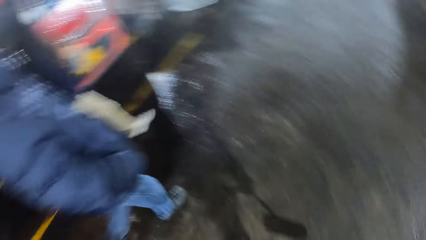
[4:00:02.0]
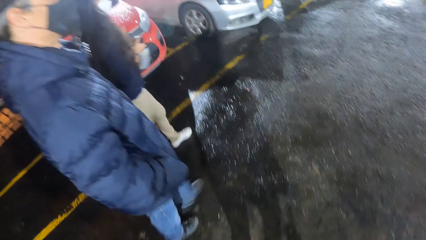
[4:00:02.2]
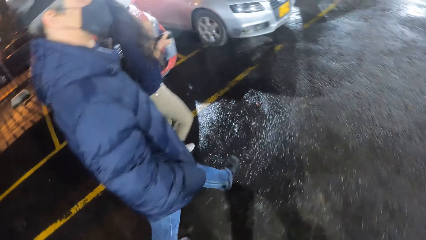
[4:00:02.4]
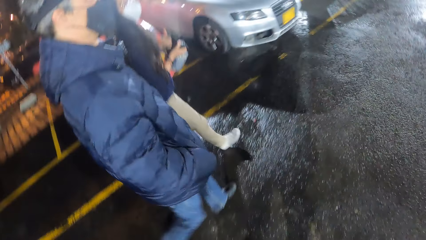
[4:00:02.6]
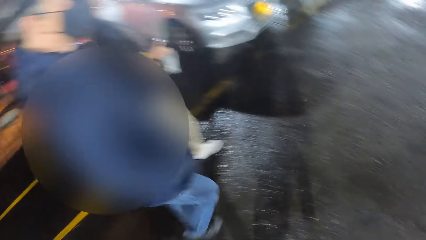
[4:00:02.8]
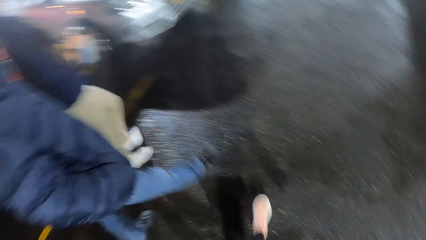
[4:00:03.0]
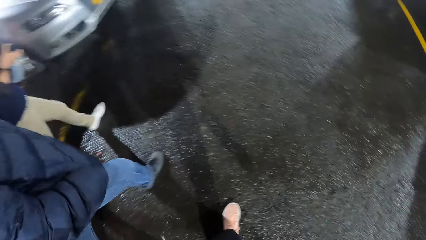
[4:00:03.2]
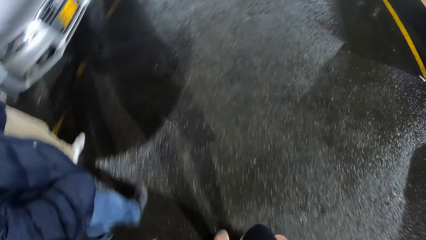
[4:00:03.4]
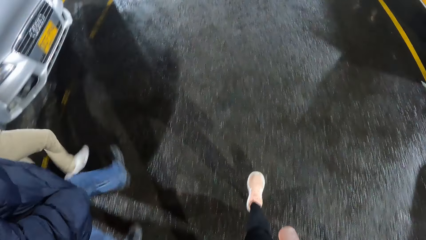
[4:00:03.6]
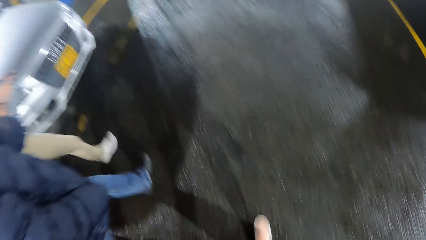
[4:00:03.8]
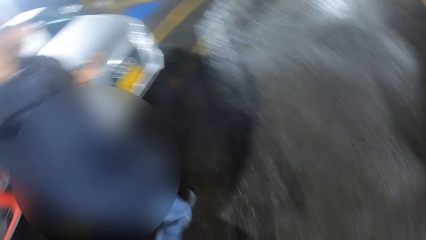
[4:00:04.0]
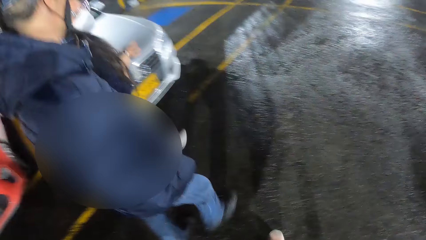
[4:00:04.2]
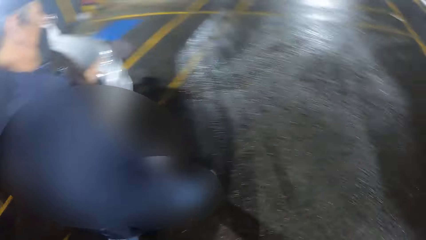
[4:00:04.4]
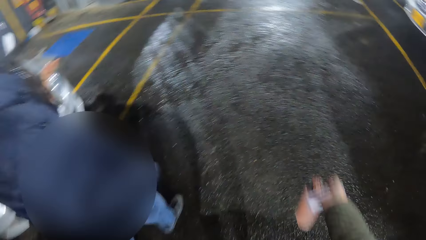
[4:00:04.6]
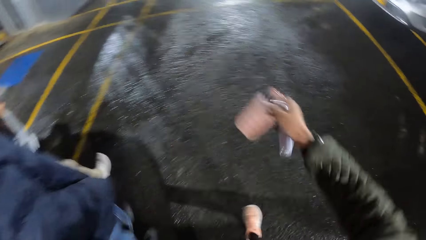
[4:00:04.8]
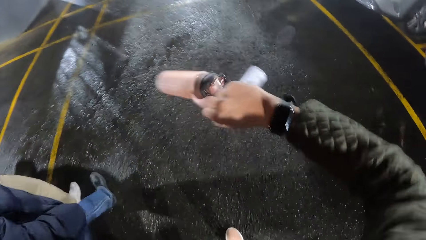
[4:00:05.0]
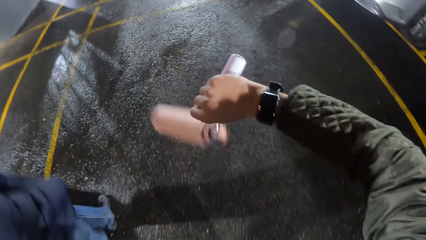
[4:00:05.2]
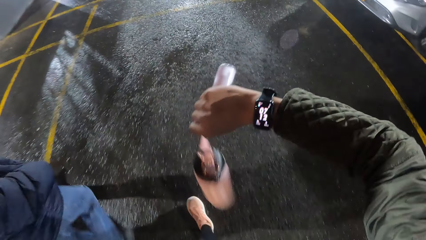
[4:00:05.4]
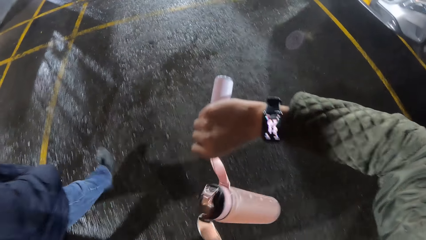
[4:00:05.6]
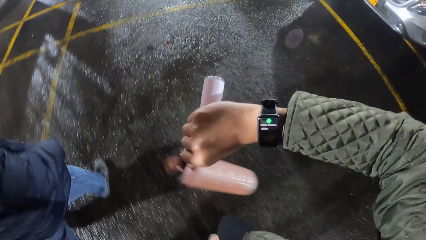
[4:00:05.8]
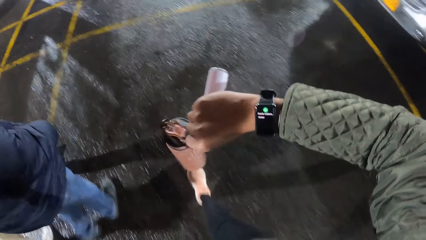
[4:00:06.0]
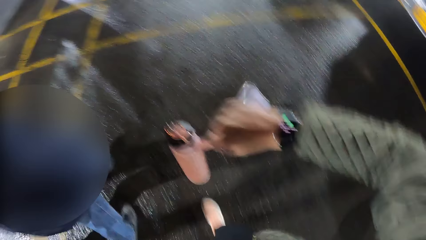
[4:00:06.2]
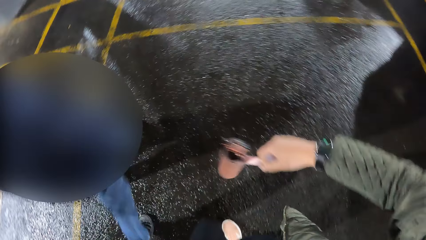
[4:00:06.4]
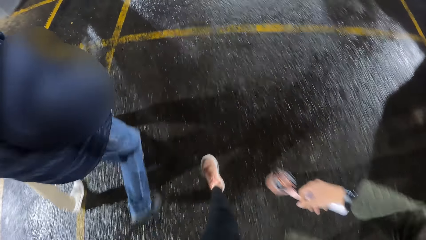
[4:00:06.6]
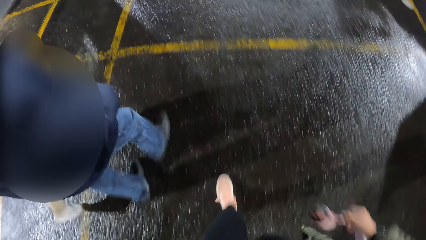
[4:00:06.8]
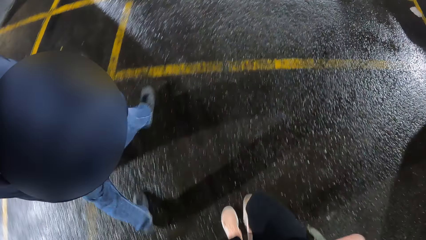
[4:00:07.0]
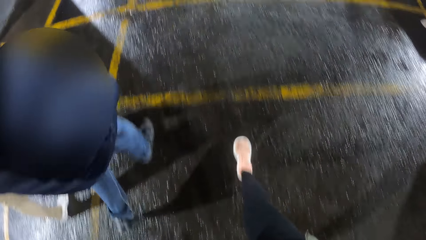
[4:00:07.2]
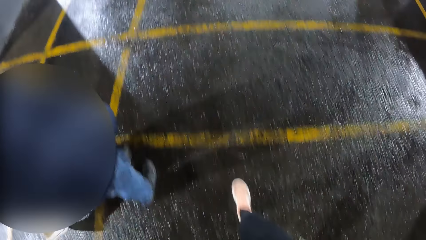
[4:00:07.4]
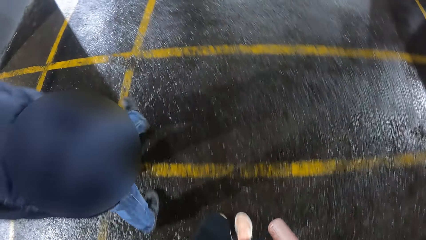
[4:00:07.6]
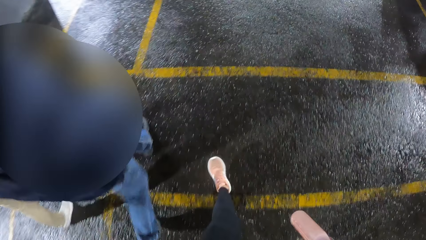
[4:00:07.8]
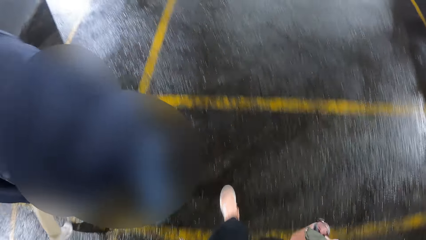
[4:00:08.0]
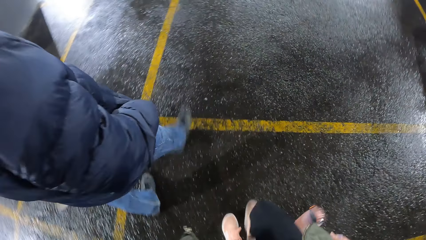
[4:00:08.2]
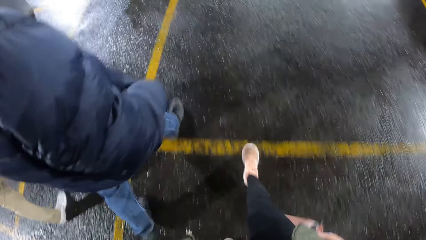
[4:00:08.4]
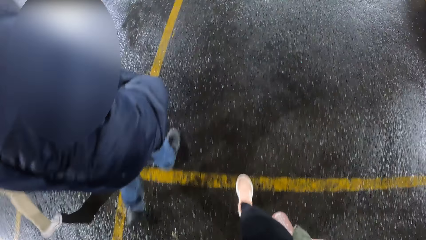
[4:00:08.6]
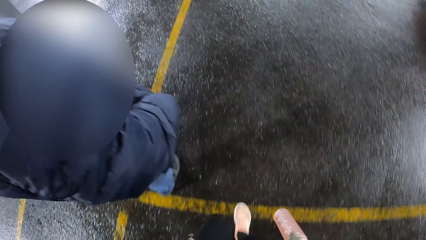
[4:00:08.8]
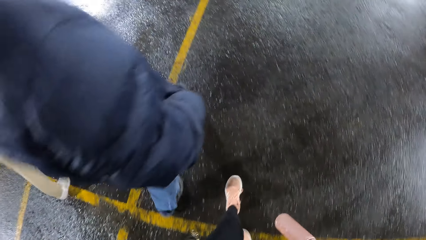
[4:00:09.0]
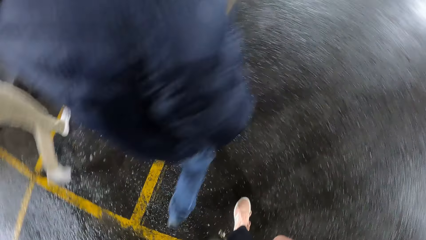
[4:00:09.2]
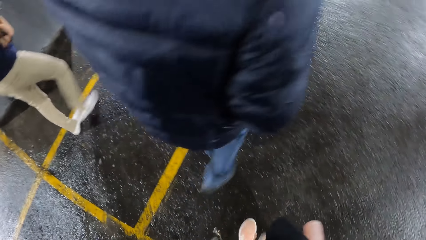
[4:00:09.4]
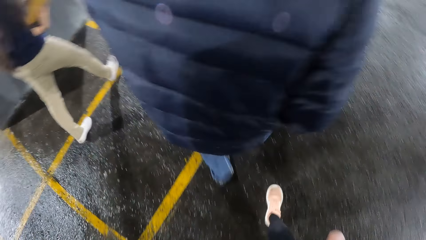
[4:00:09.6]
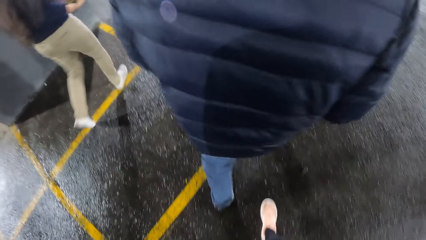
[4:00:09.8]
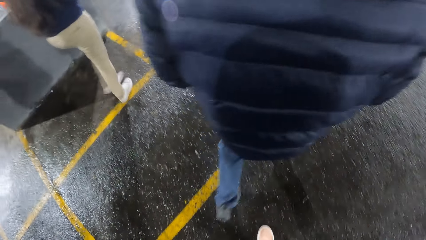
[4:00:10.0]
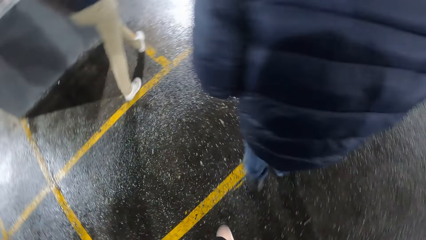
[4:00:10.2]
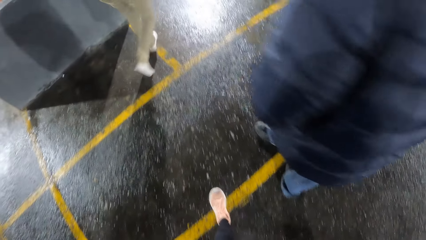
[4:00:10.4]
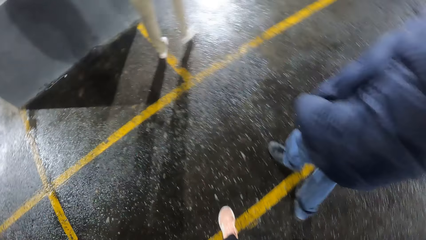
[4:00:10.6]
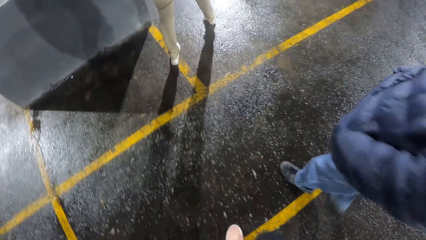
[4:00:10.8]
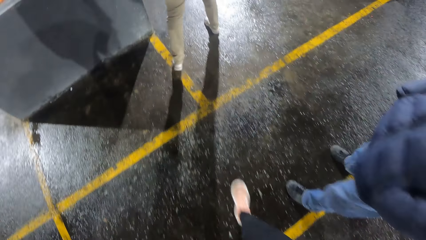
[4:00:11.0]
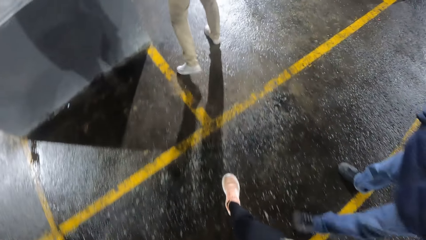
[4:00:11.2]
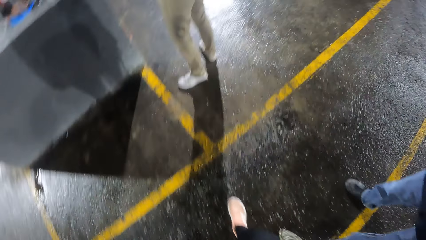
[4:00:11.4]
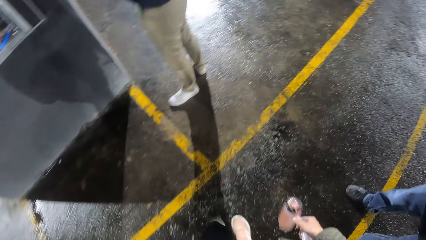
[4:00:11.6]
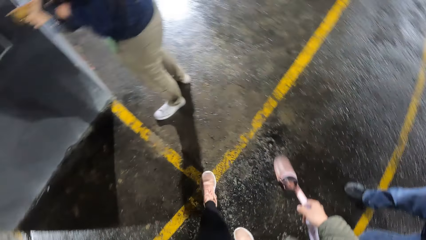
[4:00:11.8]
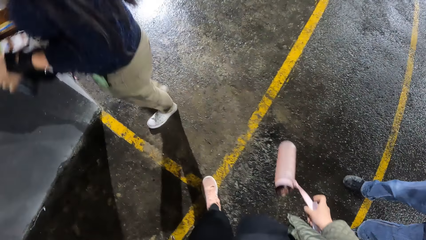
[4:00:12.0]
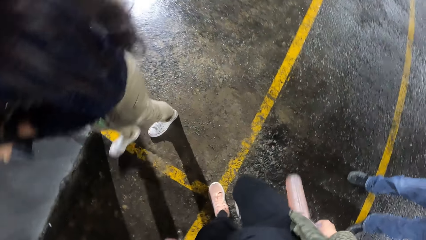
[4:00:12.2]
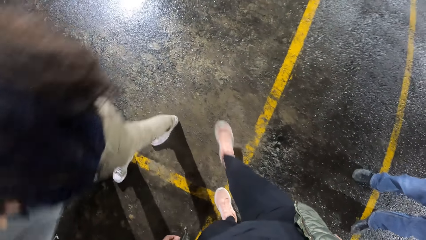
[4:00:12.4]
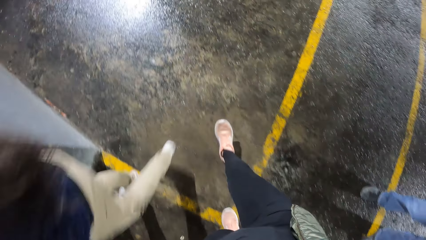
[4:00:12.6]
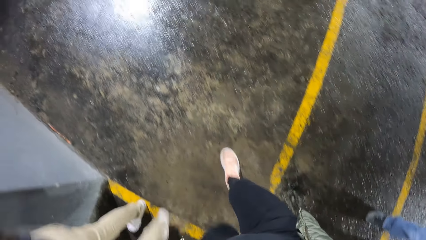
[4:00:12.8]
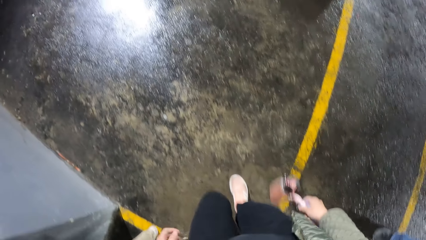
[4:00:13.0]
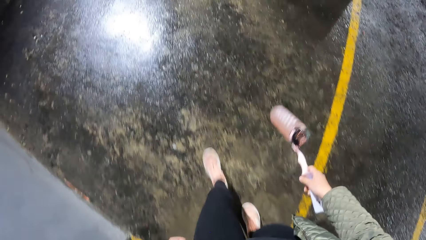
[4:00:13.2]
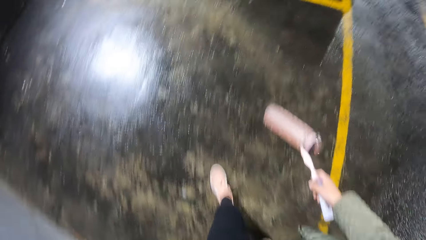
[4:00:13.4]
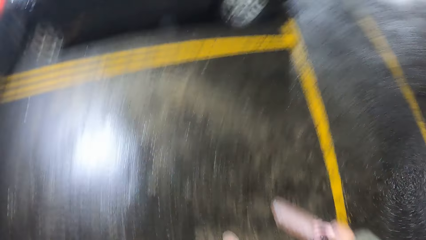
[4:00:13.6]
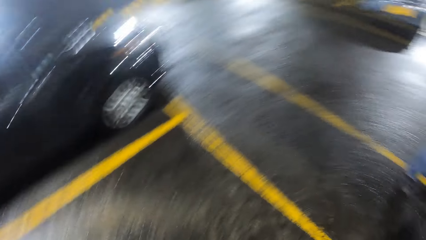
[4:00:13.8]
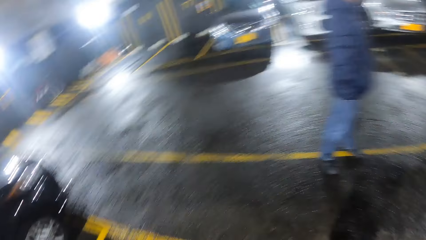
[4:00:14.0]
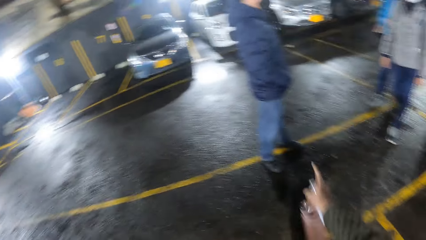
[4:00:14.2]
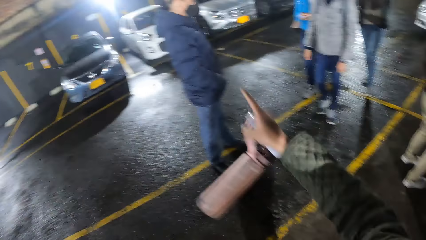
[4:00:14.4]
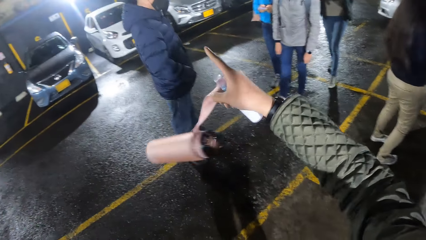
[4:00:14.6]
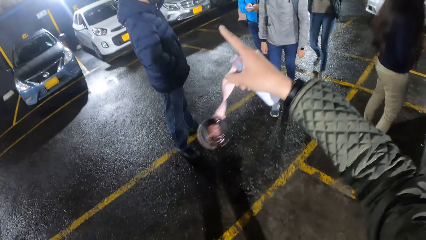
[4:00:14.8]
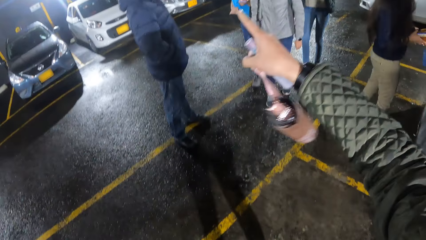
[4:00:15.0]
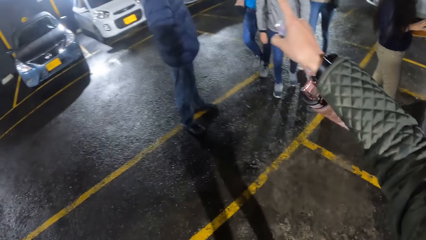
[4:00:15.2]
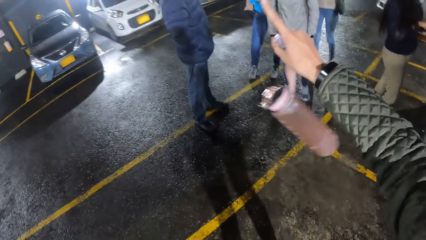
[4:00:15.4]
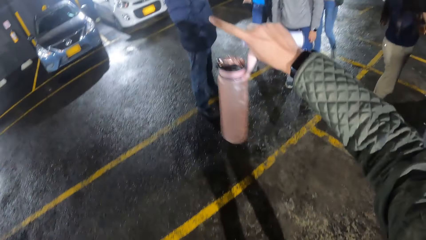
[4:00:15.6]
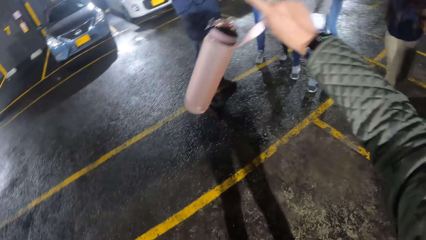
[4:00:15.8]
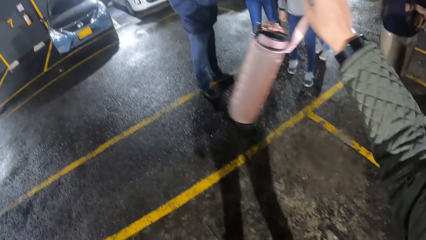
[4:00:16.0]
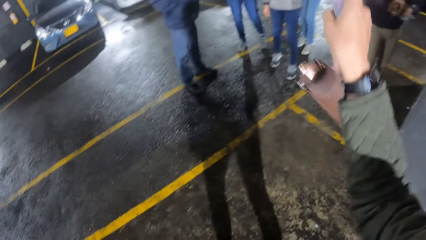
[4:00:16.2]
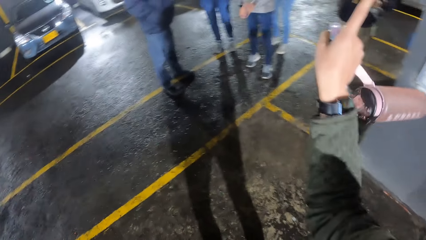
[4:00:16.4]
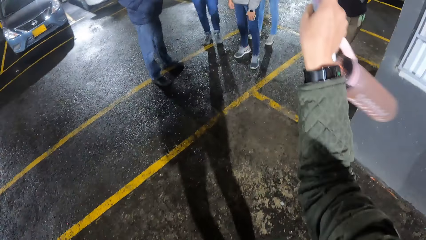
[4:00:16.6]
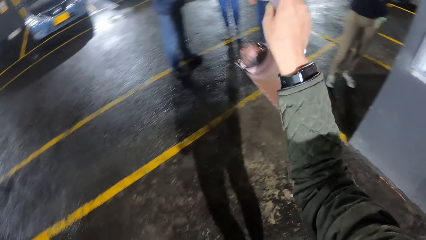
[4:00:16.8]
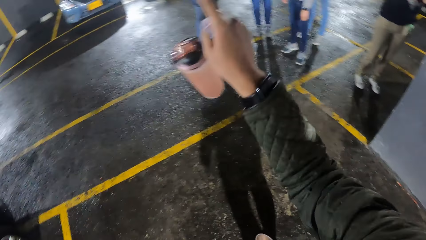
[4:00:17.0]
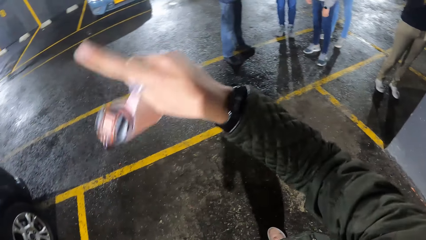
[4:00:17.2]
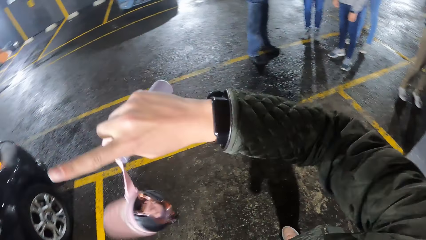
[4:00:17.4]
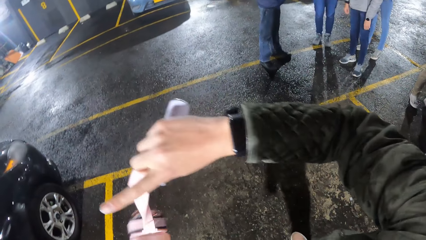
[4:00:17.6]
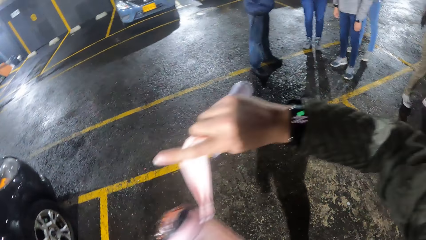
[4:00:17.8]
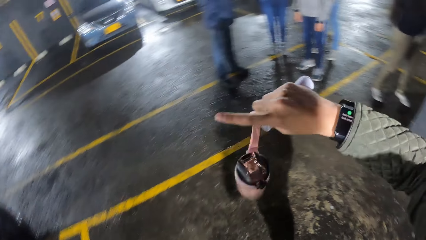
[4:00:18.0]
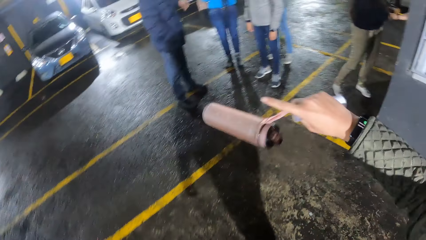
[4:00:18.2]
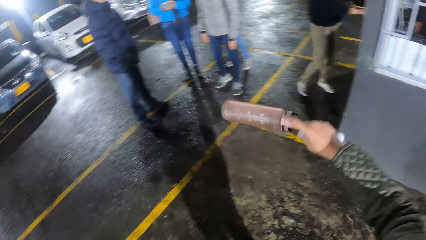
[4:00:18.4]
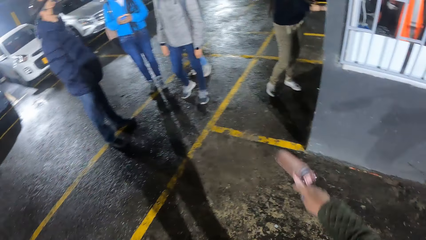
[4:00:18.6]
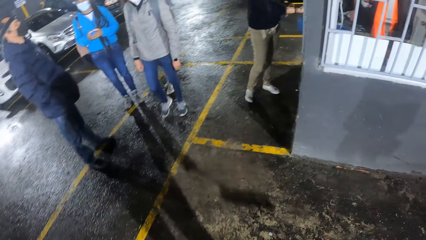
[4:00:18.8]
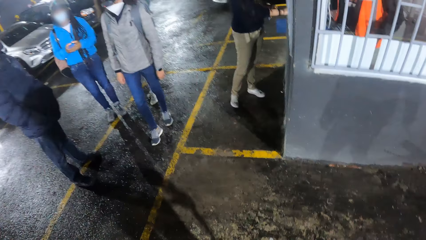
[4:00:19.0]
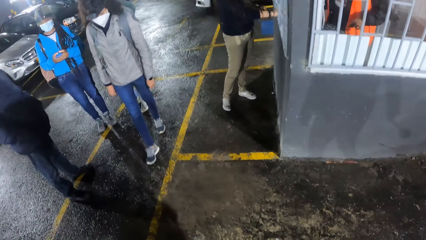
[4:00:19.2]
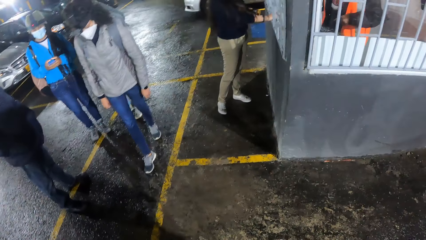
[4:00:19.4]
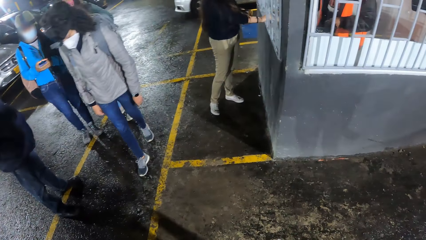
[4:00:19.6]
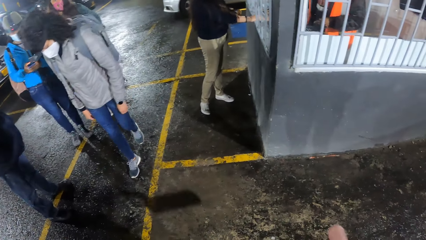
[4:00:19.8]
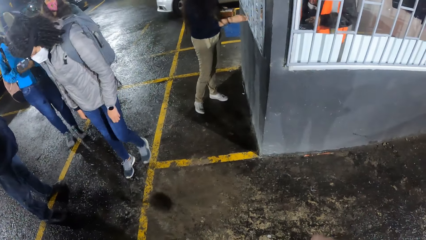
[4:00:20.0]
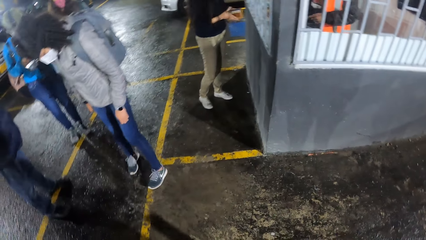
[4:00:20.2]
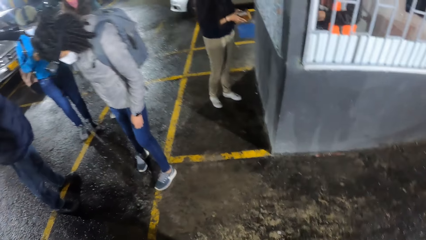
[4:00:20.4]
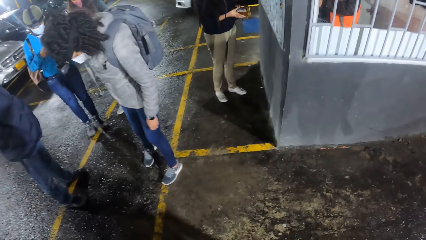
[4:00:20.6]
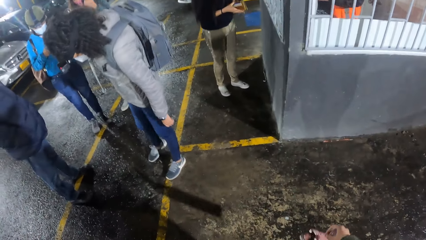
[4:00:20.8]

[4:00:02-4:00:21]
The camera wearer looks around. She checks a watch on her right hand. She carries a water bottle and walks on the parking lot. She interacts with the group of people. She points a finger. She swings the water bottle.
